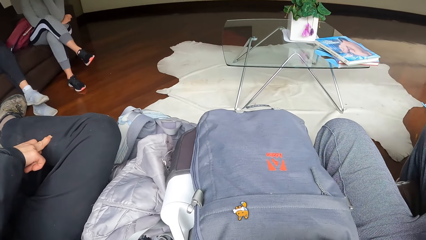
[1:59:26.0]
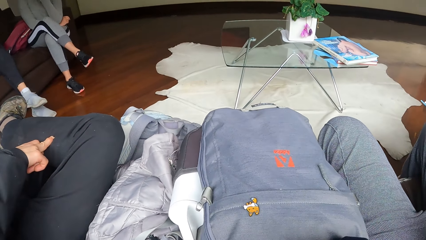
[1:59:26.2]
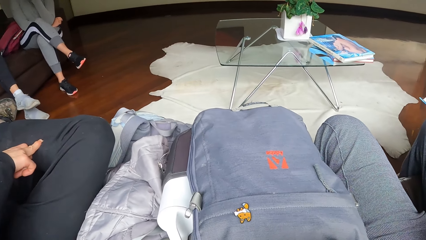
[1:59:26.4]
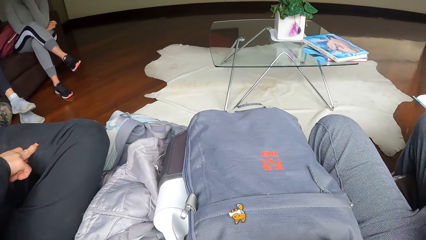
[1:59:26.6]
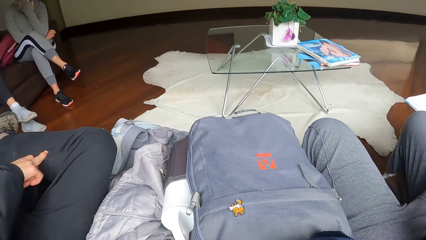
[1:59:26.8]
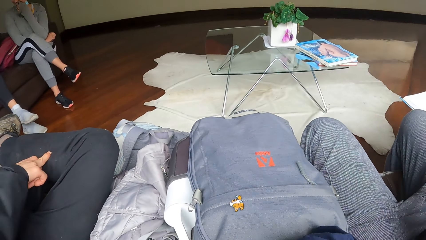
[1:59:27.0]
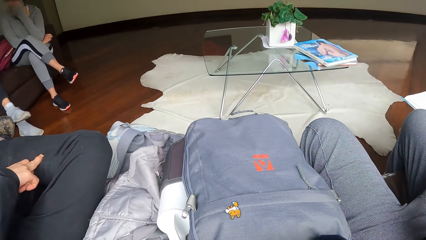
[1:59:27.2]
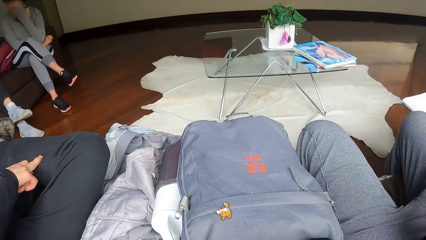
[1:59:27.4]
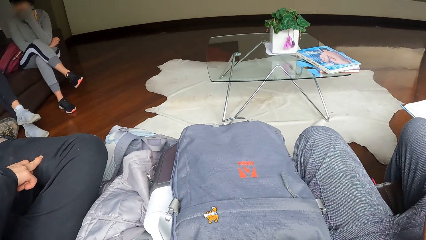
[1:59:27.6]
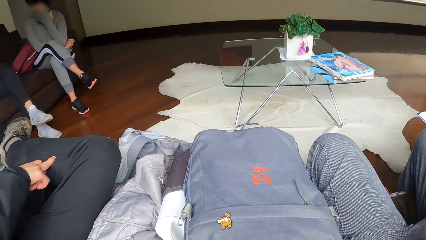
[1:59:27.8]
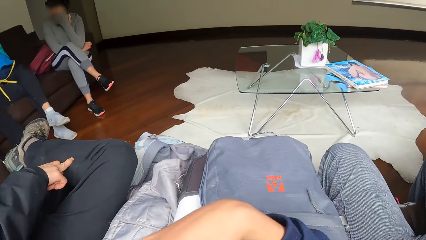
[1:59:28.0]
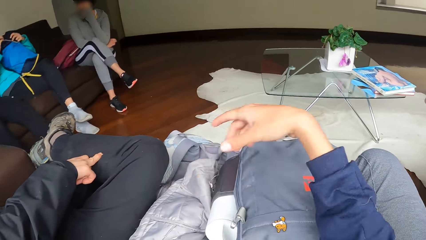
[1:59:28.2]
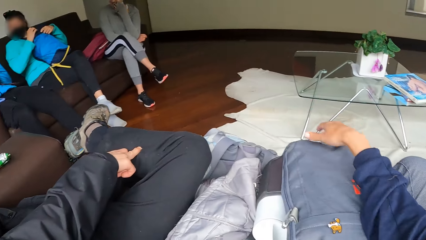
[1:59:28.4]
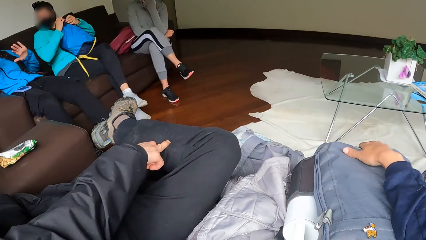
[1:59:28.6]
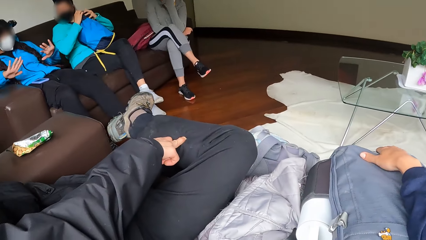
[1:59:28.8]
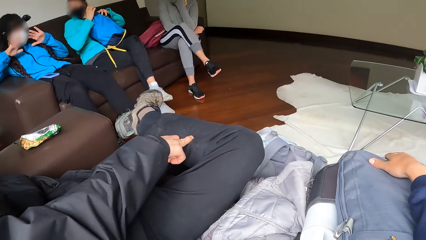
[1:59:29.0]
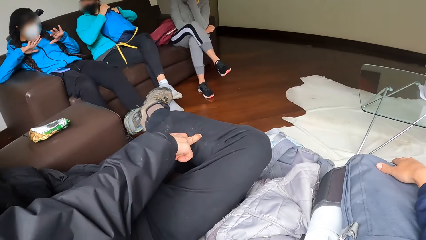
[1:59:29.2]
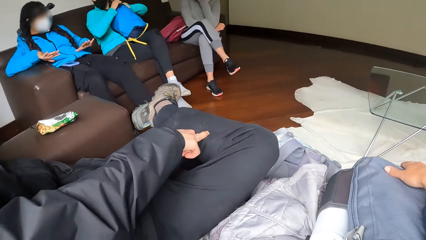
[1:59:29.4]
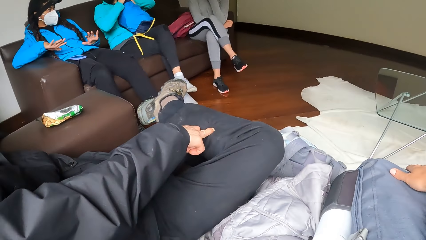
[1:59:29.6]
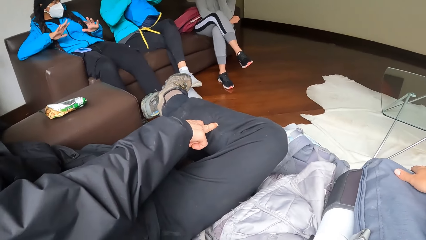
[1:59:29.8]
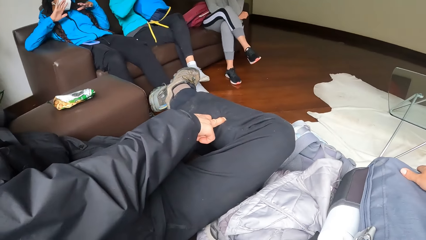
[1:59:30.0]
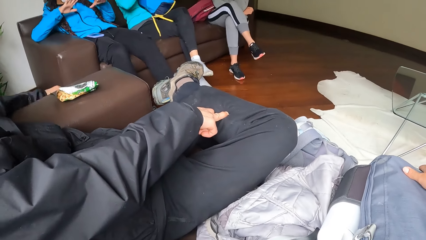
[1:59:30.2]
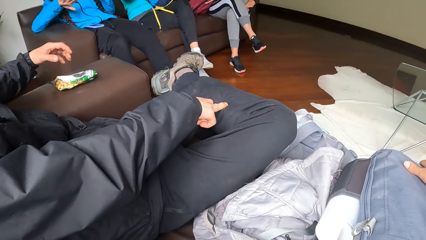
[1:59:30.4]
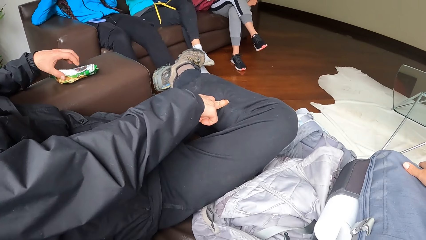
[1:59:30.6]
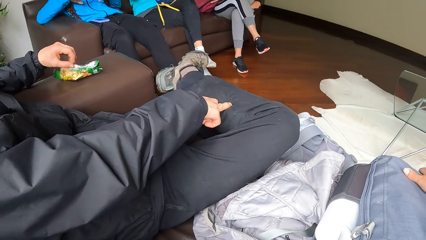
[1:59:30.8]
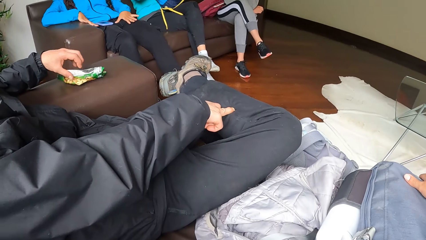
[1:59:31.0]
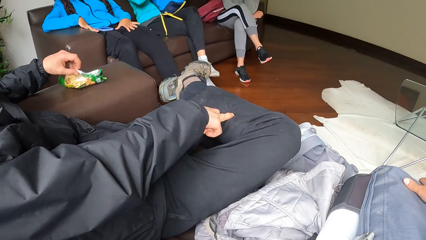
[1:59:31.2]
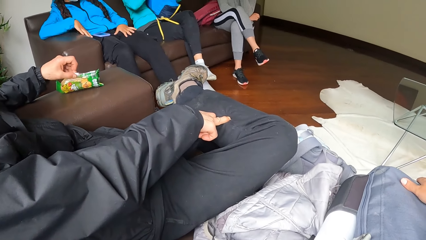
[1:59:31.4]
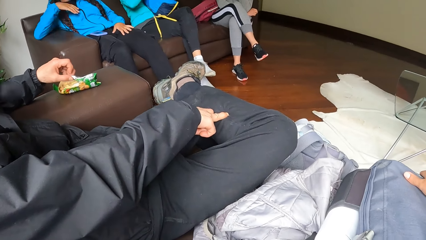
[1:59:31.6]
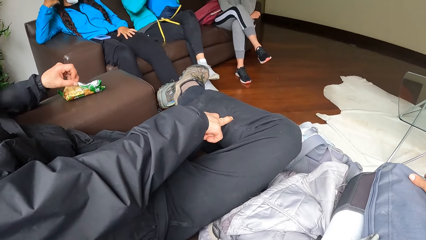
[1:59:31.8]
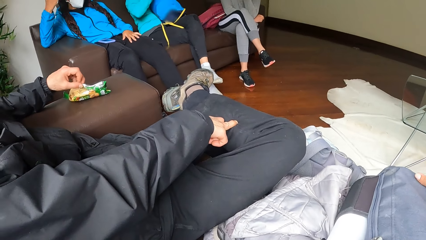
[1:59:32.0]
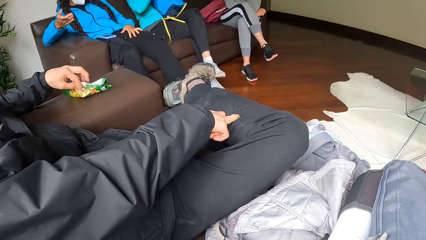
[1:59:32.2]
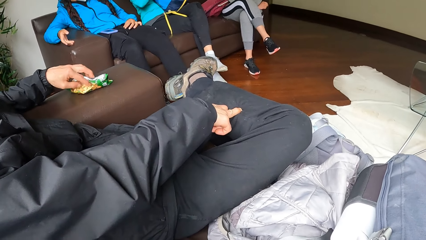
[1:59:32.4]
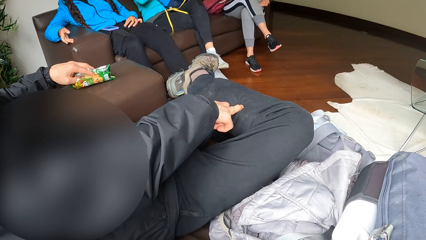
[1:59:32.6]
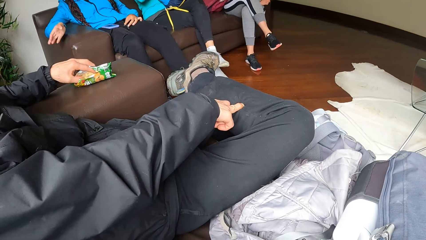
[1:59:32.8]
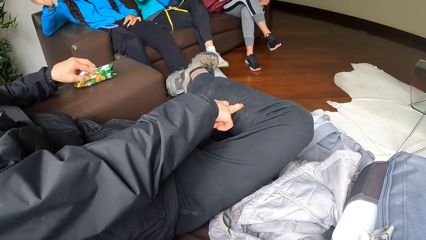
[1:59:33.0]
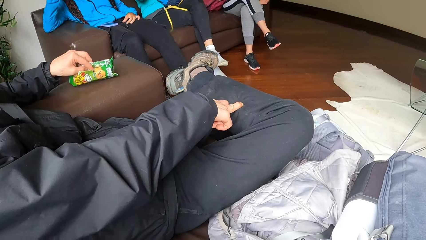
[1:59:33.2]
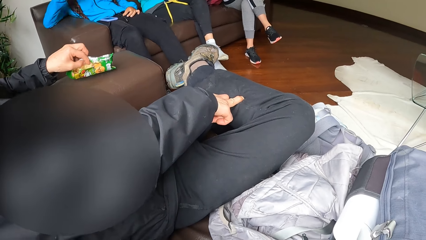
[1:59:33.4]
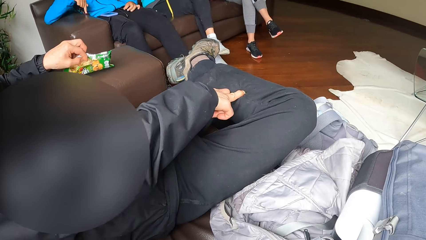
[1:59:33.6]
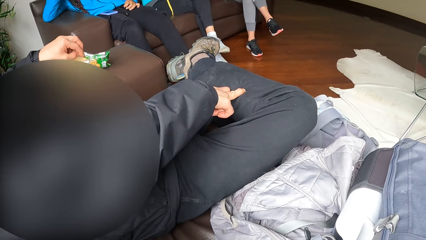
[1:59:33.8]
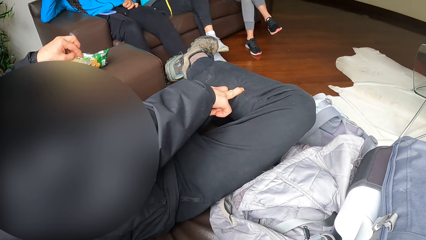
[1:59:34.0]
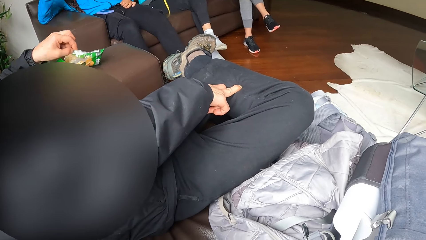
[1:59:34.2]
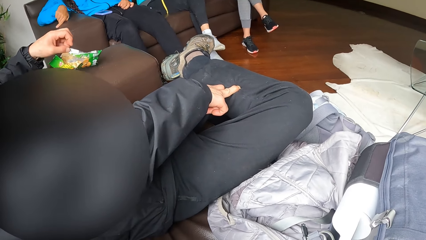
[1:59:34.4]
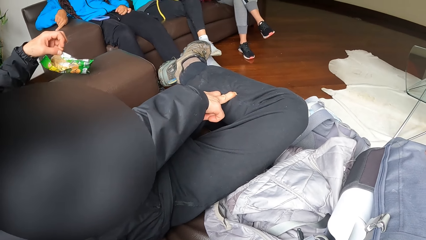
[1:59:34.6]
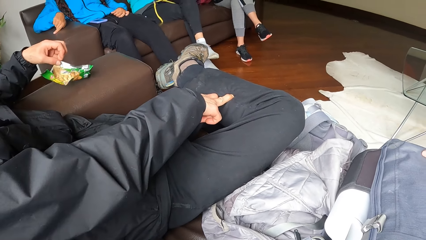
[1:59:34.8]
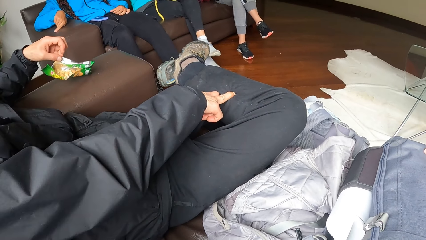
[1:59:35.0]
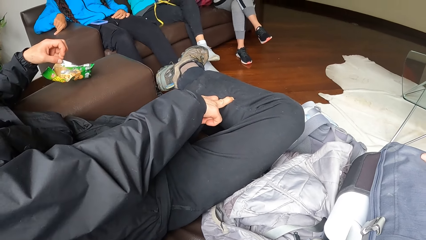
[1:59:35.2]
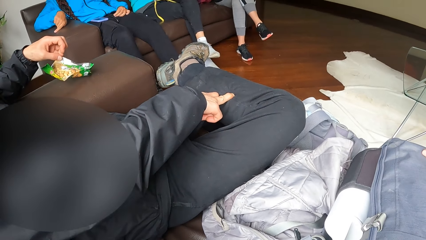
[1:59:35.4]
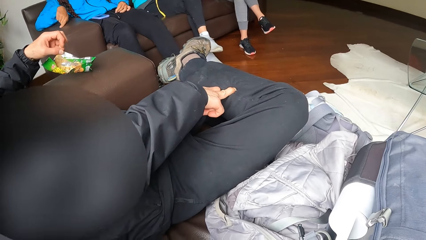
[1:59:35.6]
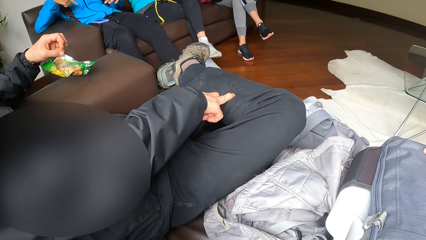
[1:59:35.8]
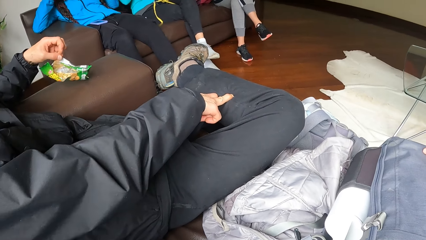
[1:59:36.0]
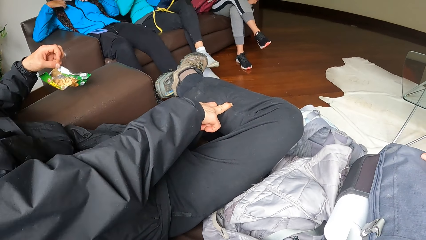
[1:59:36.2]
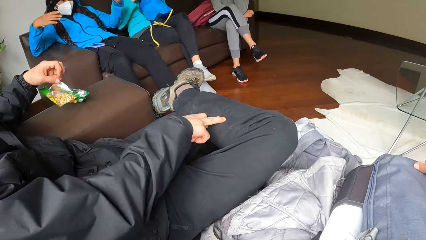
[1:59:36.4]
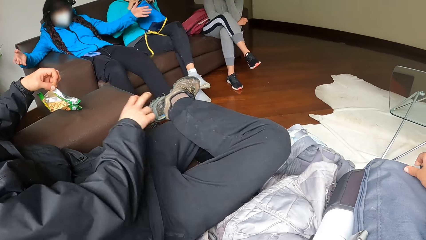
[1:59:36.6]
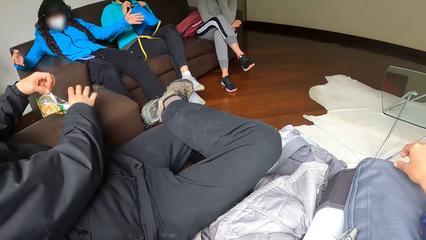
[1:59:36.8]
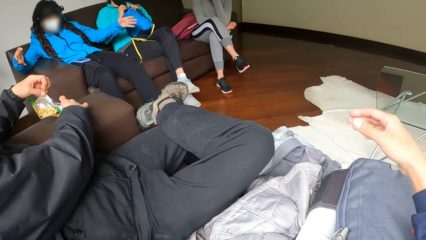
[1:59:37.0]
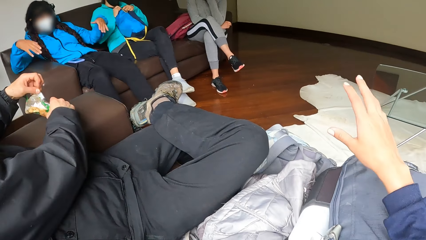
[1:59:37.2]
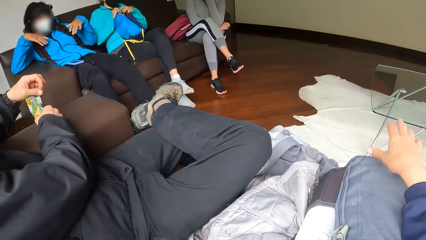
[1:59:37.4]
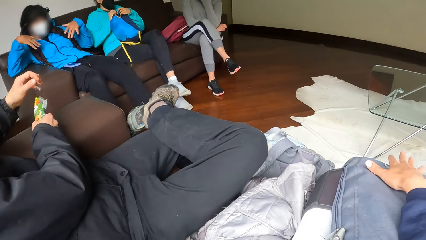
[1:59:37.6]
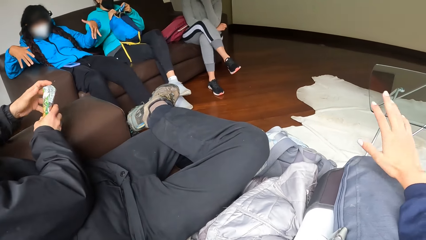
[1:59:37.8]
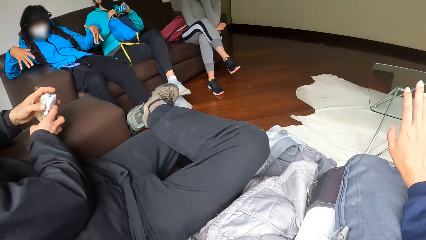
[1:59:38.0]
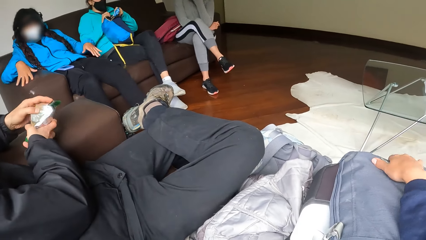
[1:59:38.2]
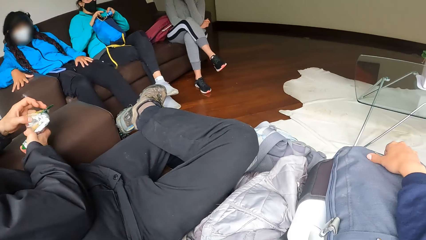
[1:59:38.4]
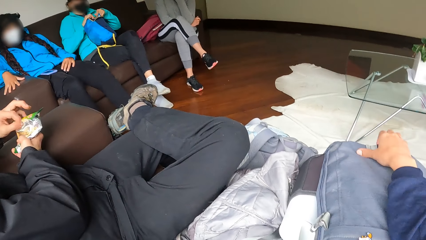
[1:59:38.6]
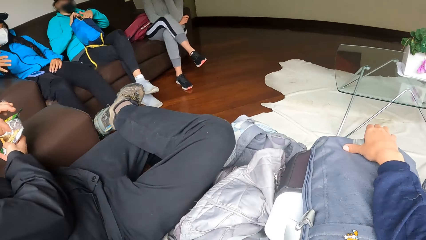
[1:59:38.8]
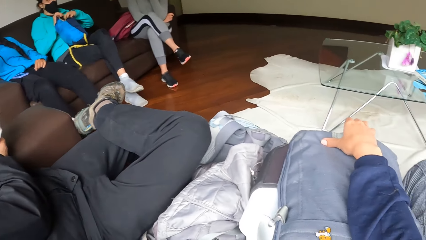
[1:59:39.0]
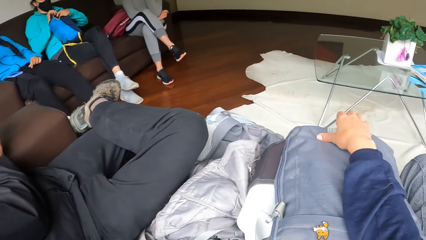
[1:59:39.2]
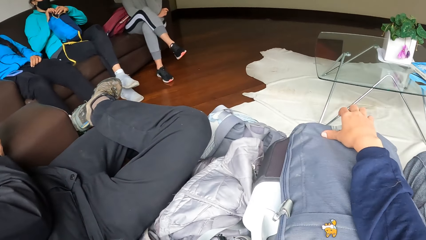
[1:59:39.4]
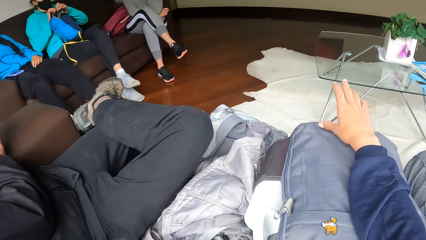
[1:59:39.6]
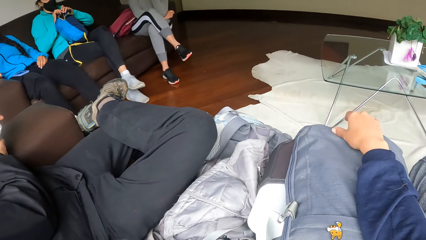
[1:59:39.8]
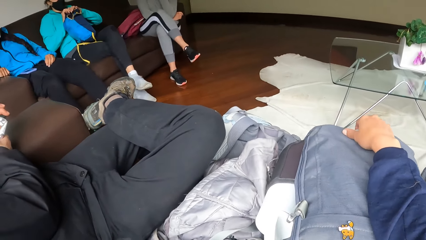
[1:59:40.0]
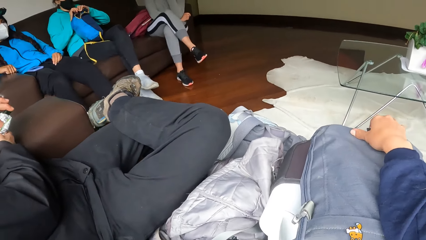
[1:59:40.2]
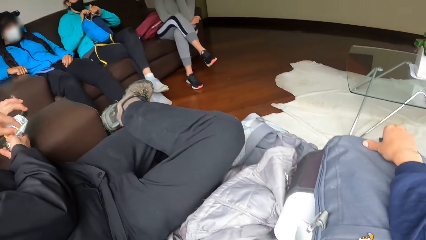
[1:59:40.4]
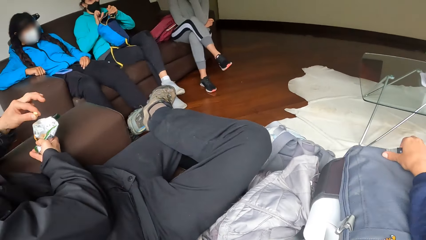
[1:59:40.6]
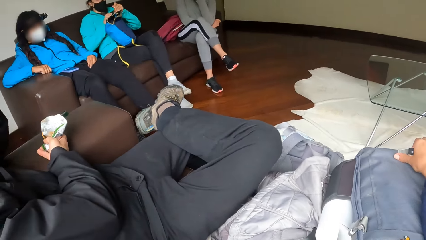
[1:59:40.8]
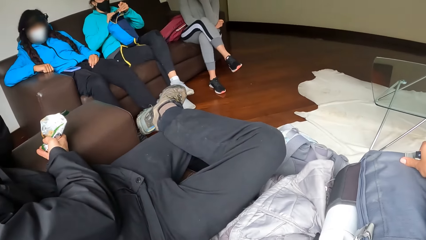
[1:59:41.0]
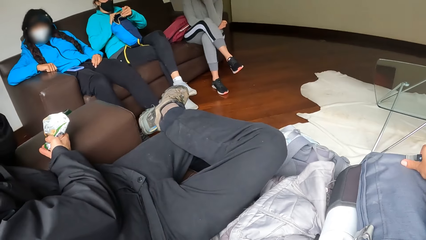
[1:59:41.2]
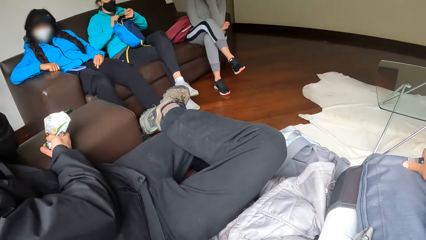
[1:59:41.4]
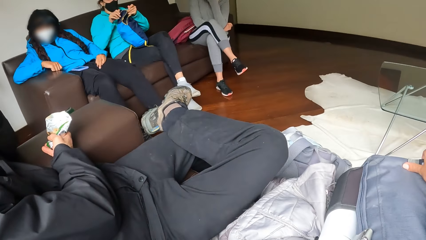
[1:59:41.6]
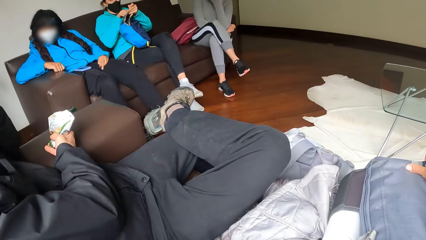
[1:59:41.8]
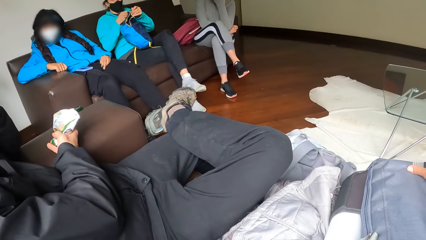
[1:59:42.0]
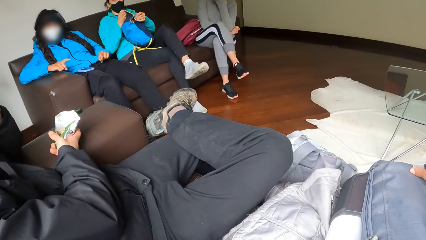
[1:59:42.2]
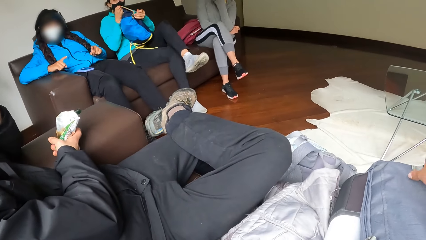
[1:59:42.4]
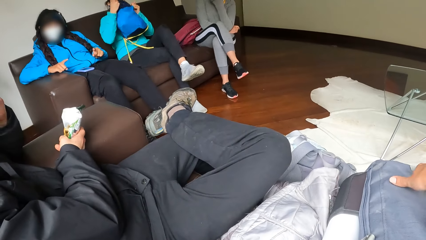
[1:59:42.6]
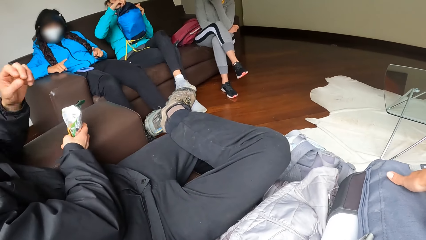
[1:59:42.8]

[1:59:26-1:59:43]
The man adjusts the sachet of cookies on the sofa with his left hand. The man eats a snack. The man picks up the sachet of cookies from the sofa with his right hand and picks up a cookie from the sachet with his left hand.
